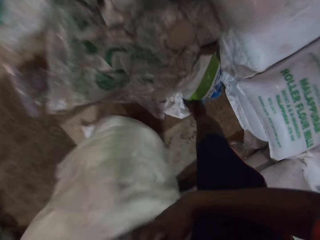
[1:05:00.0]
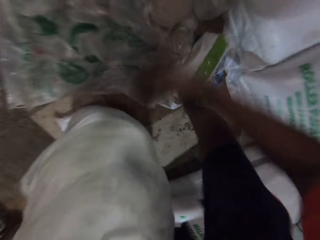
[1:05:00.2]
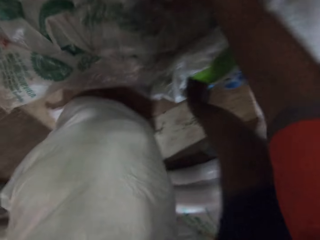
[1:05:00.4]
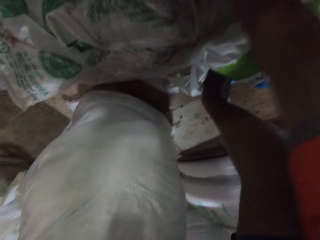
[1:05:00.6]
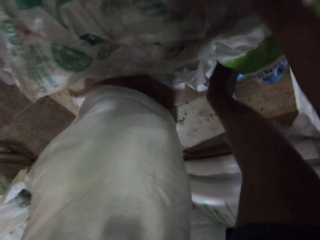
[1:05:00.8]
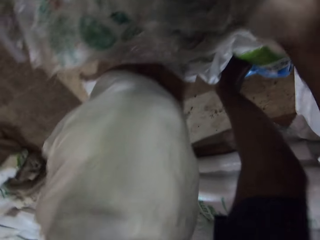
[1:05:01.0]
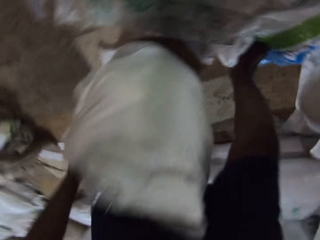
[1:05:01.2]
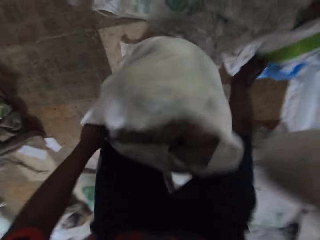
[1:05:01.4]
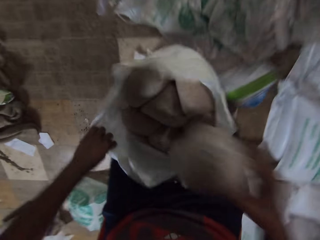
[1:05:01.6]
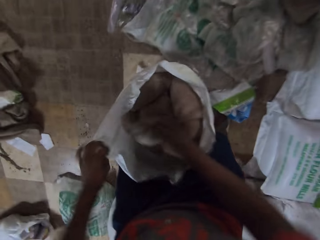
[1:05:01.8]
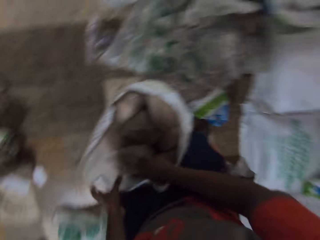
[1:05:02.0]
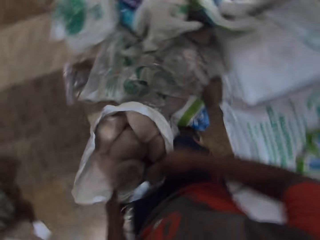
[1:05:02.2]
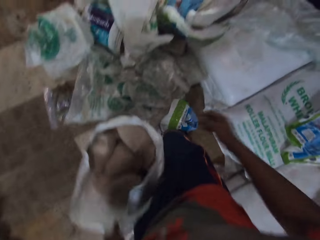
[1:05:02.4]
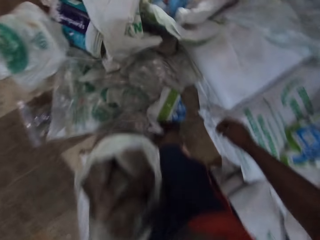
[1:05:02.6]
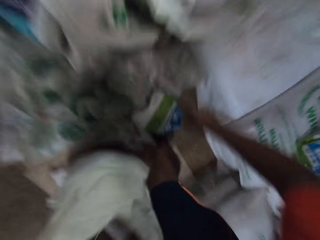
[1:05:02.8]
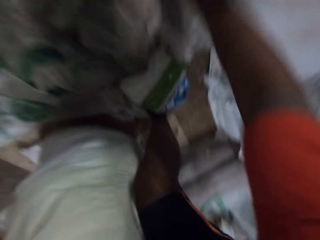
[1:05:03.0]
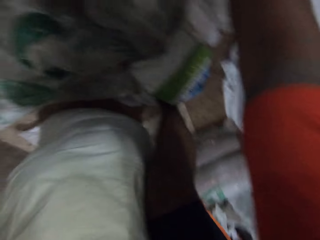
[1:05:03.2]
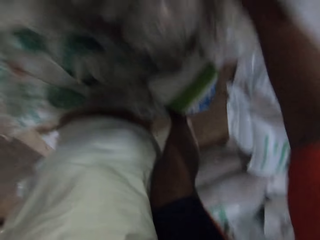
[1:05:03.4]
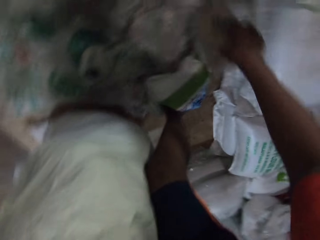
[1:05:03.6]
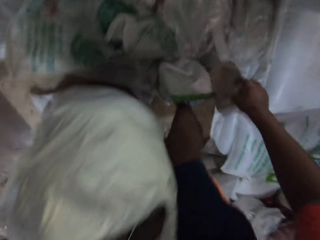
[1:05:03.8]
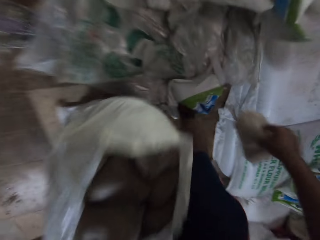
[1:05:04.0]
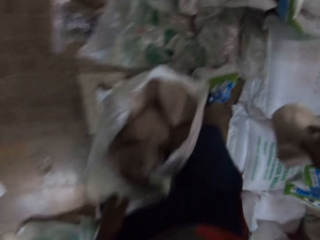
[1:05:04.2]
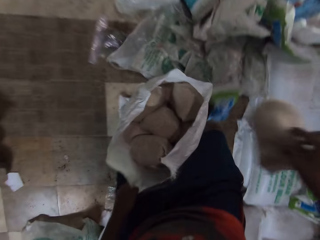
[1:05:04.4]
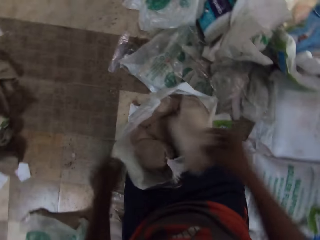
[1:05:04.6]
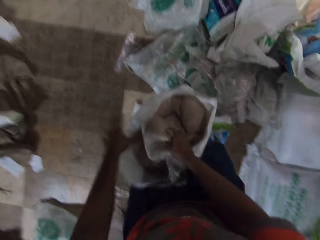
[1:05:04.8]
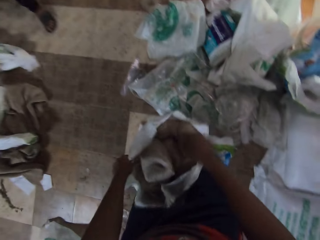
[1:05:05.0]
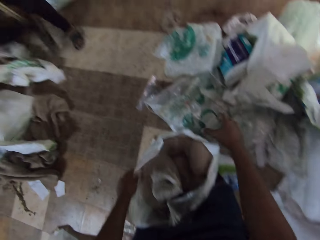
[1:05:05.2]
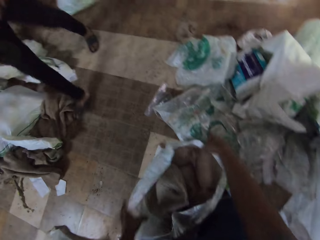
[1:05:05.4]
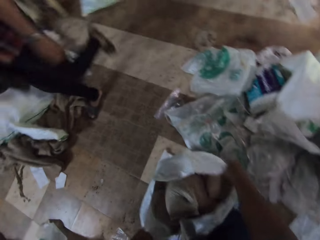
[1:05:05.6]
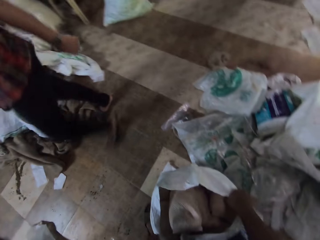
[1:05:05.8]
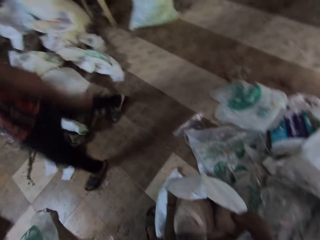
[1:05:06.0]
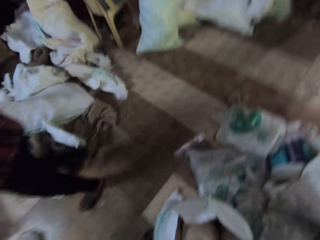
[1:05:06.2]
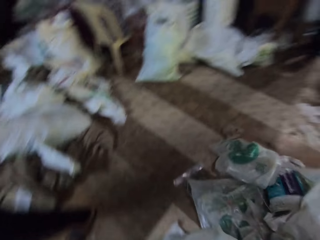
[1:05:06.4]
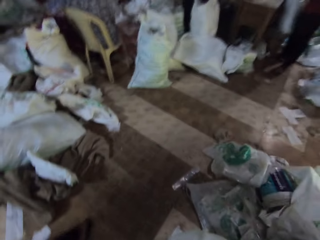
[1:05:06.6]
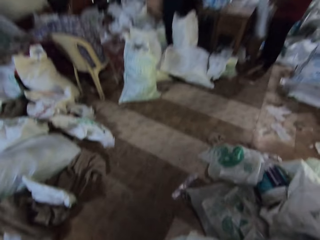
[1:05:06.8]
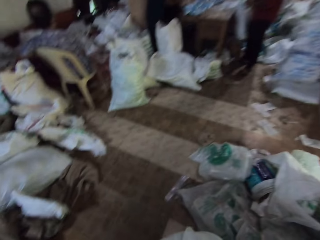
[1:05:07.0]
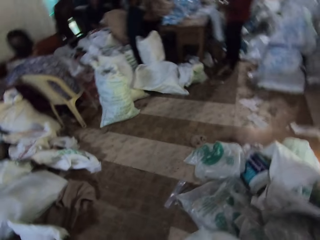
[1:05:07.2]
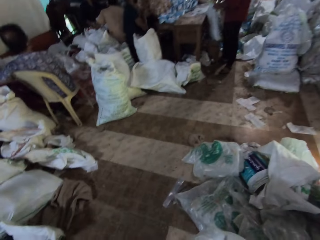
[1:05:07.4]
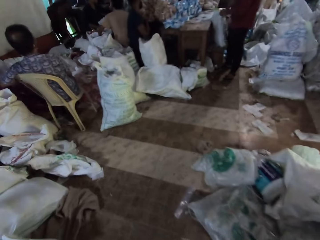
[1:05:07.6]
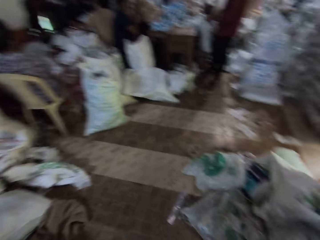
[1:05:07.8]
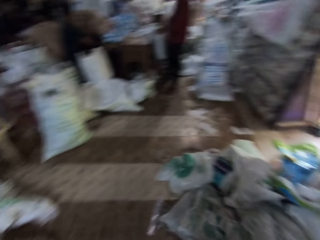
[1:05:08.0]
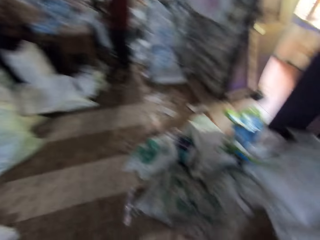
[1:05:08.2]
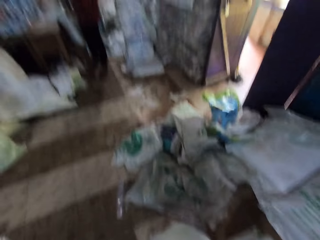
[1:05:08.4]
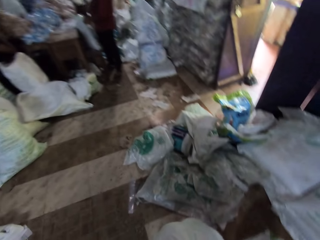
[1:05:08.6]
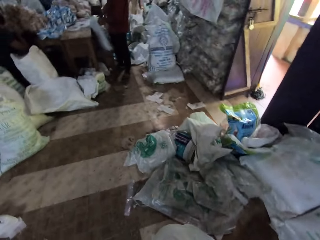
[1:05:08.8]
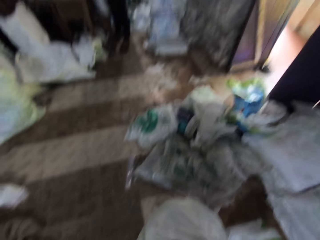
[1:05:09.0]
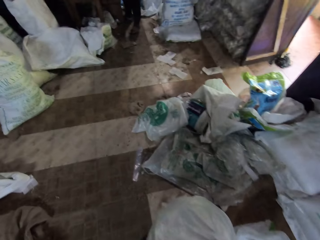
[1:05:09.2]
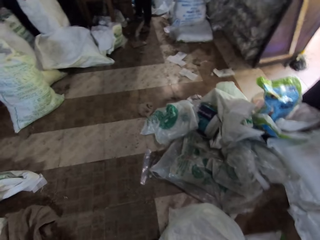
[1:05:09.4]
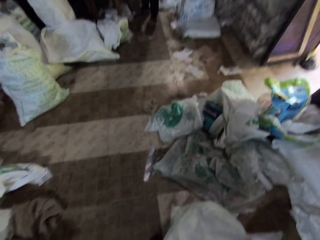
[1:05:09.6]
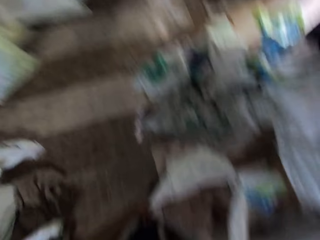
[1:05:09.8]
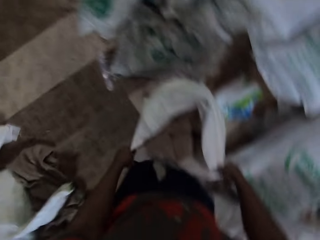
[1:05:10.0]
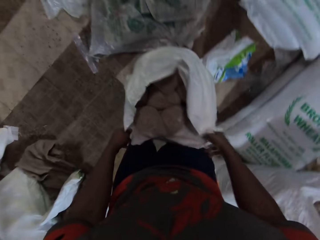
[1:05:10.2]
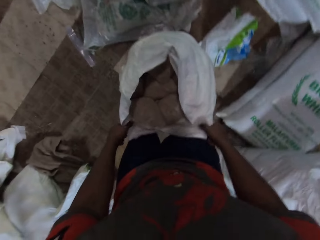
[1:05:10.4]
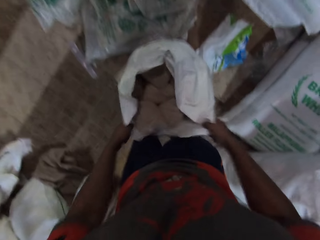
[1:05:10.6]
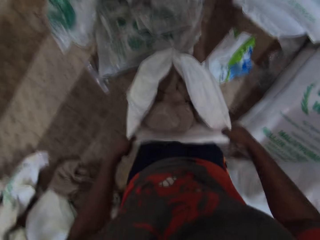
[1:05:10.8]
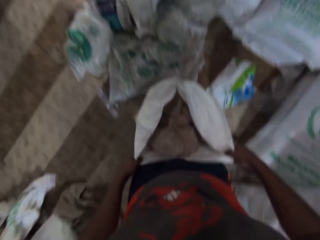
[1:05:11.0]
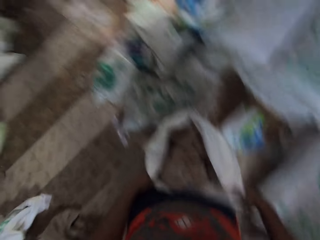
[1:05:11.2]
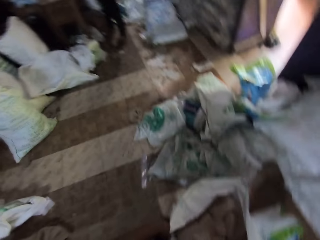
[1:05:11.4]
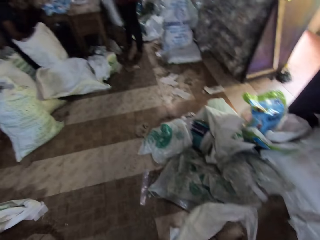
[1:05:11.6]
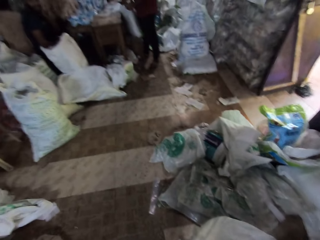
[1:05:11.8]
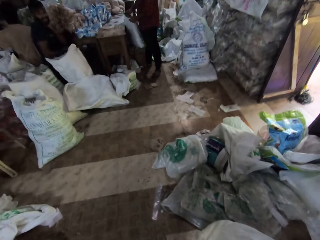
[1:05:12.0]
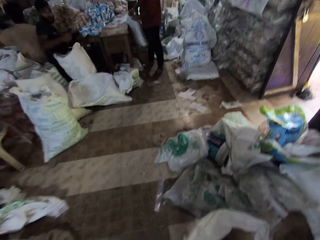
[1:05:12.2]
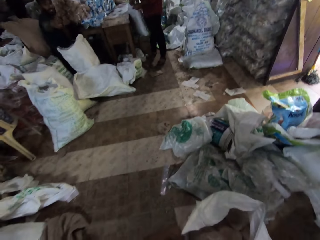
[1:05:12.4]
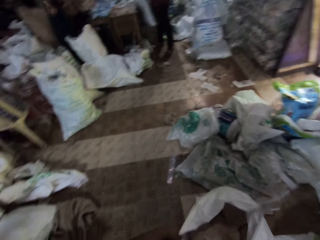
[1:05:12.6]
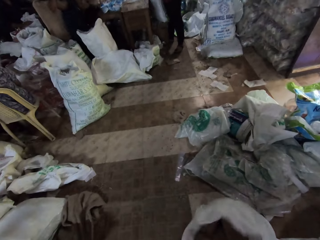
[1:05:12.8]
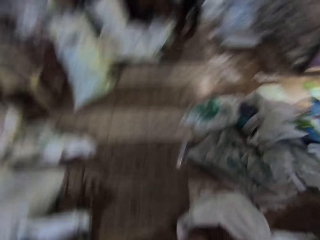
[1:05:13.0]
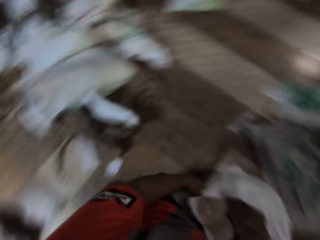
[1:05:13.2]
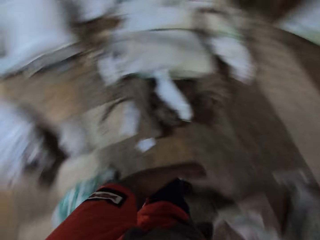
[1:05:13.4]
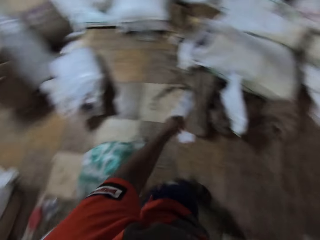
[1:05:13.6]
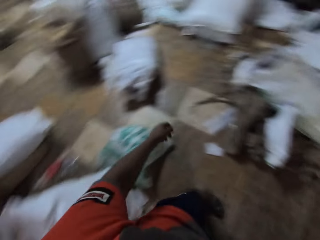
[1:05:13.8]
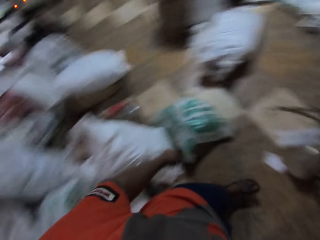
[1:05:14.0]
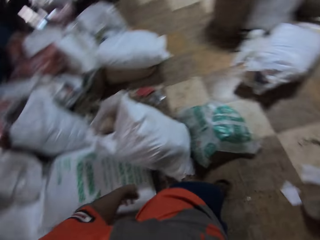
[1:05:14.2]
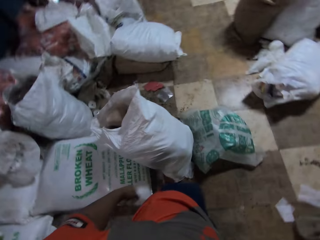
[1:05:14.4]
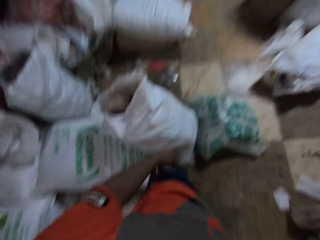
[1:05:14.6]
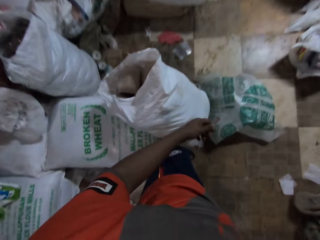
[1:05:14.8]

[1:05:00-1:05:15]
The camera wearer picks up a bag of wheat from the ground with his right hand. He puts the bag of wheat in the bag with his right hand. He picks up a bag of wheat from the ground with his right hand. He puts the bag of wheat in the bag with his right hand. He holds the bag with his hands. He walks around the warehouse. A man converses with the camera wearer. The camera wearer walks around the warehouse.

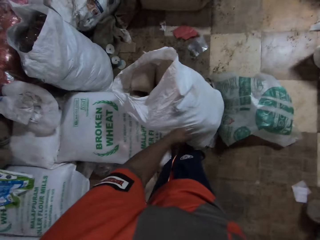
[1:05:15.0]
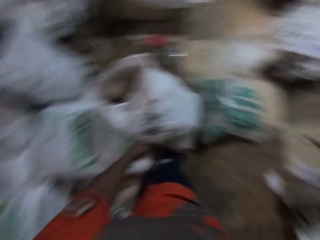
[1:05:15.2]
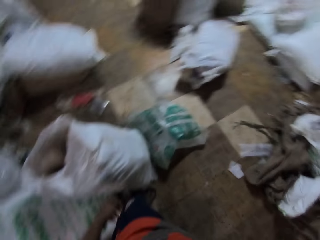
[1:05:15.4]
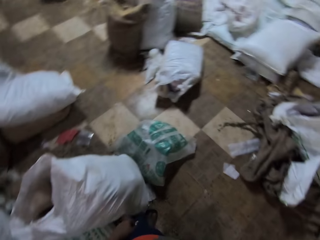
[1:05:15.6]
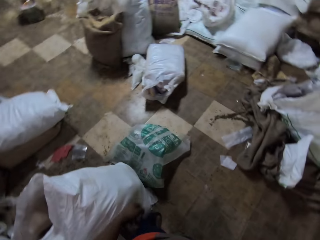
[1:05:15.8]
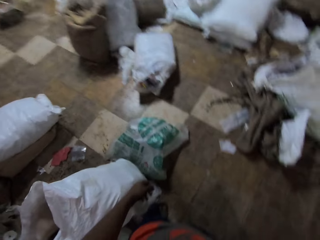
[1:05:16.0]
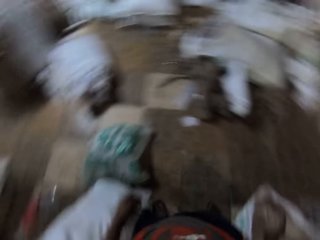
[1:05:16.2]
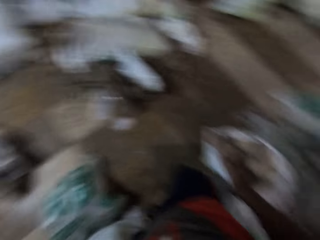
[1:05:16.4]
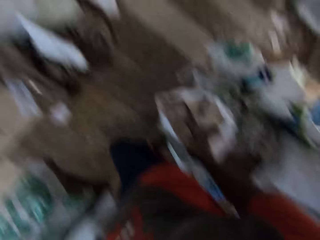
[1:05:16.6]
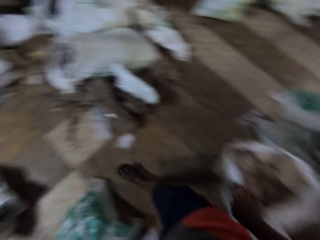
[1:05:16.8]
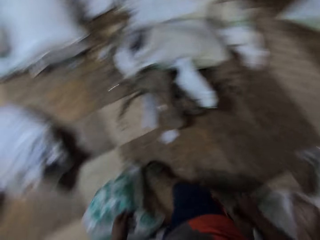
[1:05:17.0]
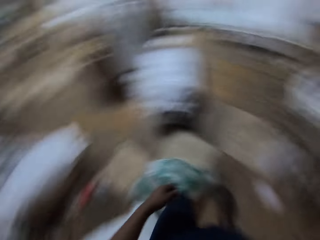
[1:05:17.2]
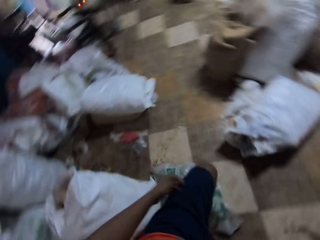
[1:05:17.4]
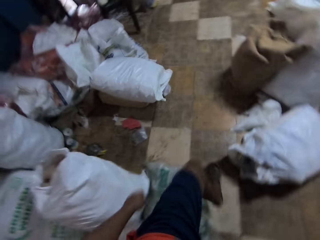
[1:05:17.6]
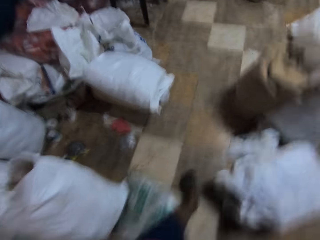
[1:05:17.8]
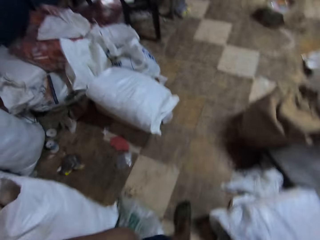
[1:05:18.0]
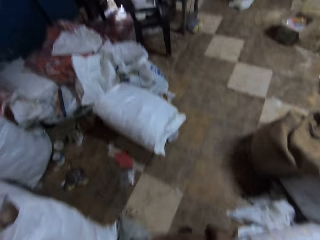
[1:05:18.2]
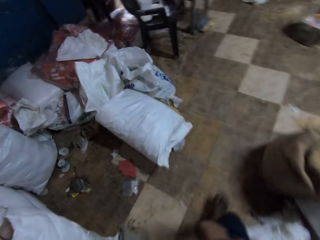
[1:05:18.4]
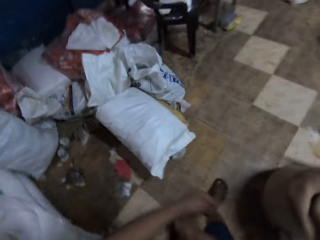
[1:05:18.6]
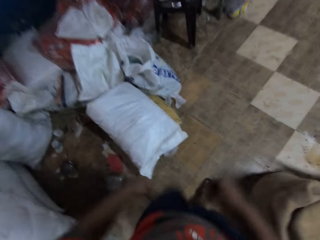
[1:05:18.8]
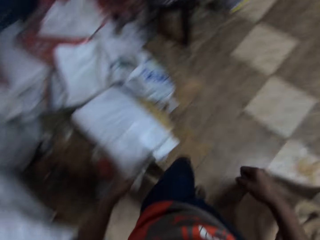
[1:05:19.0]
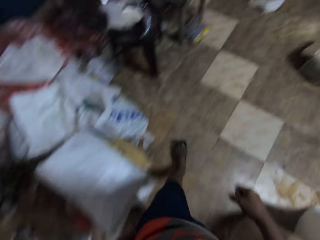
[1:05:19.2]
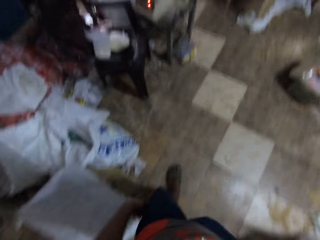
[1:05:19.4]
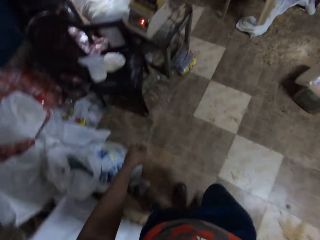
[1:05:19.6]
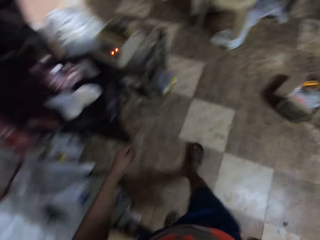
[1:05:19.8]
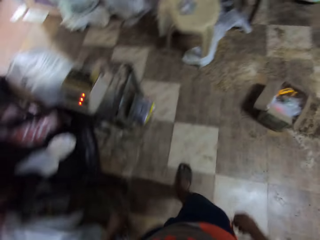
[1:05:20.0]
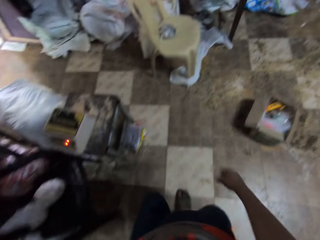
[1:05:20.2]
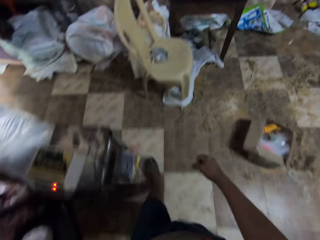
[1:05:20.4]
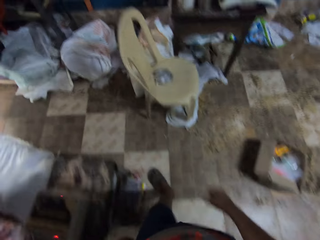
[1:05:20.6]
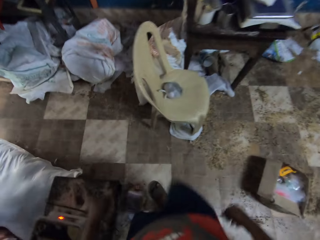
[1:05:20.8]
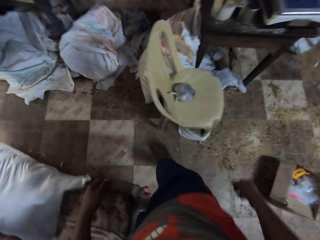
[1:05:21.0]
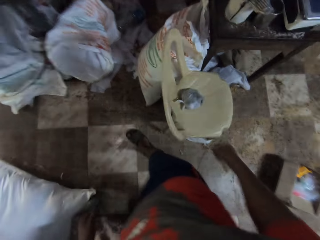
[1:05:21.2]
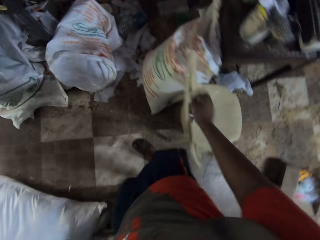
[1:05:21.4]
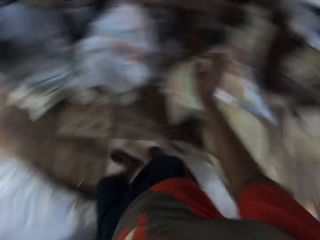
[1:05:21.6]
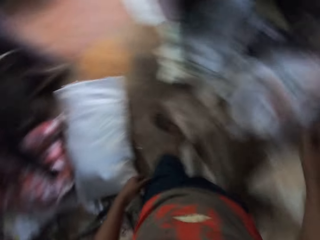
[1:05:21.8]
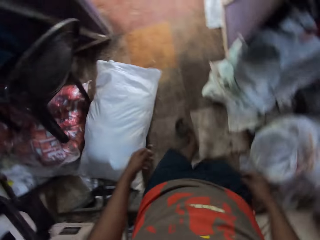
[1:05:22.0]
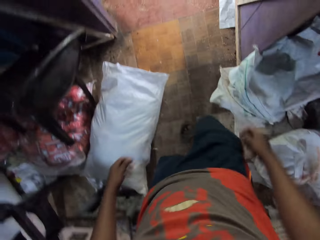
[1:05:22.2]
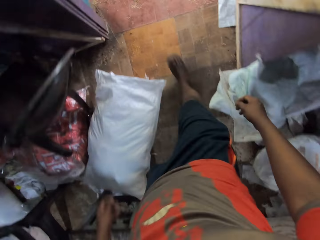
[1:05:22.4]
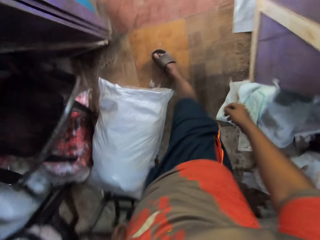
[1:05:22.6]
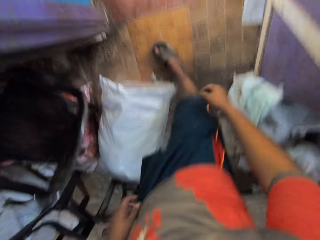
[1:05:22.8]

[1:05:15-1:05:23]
The camera wearer walks around the warehouse repeatedly.
